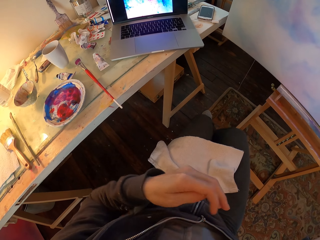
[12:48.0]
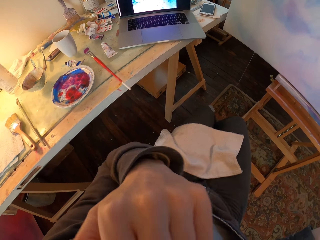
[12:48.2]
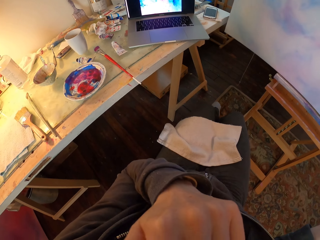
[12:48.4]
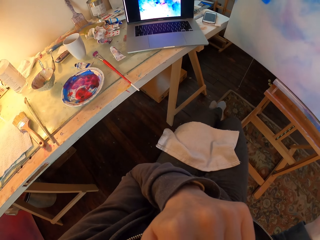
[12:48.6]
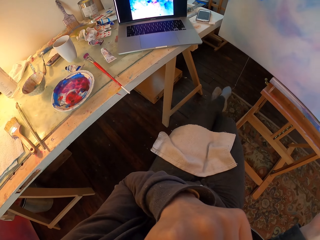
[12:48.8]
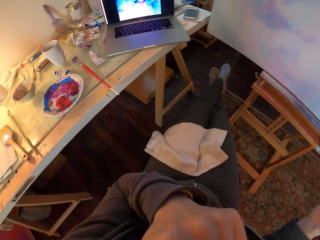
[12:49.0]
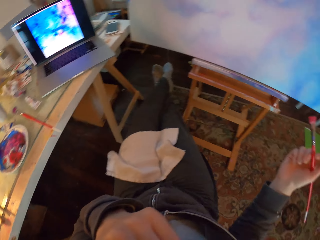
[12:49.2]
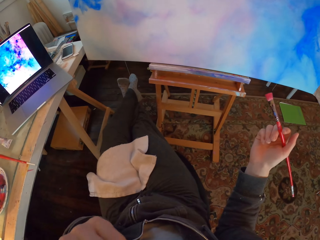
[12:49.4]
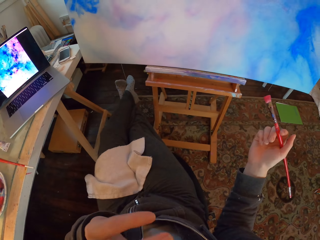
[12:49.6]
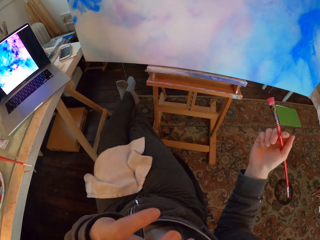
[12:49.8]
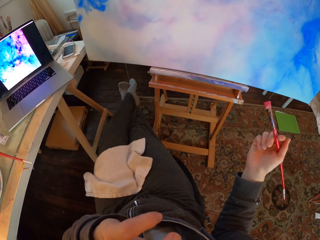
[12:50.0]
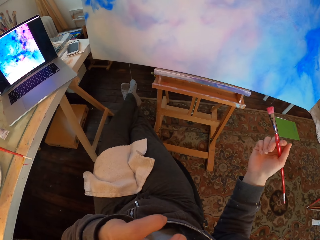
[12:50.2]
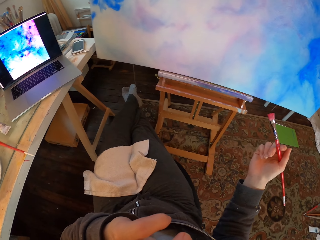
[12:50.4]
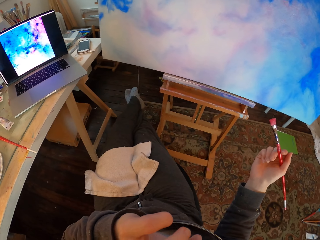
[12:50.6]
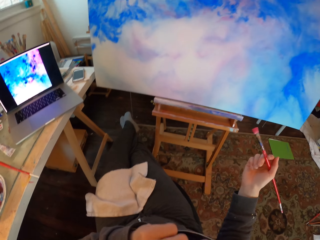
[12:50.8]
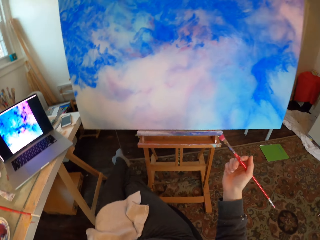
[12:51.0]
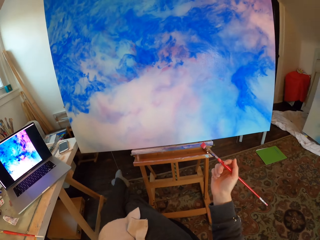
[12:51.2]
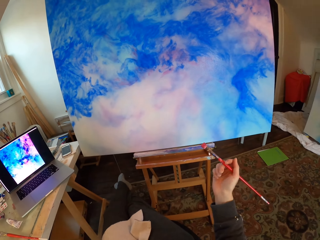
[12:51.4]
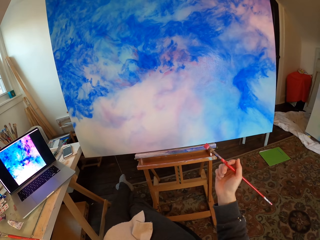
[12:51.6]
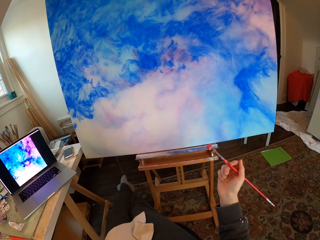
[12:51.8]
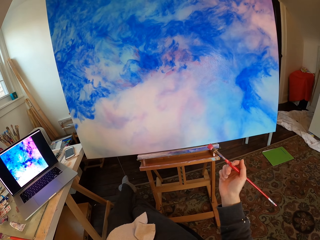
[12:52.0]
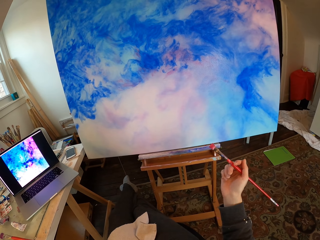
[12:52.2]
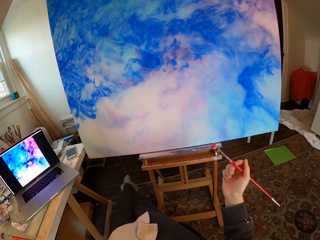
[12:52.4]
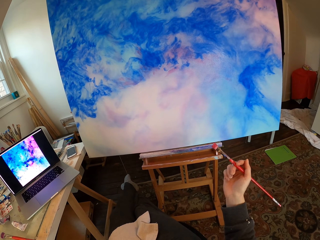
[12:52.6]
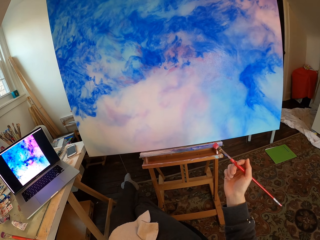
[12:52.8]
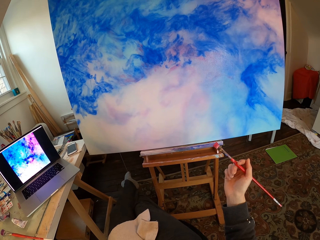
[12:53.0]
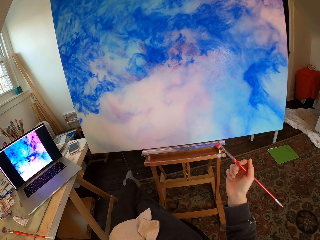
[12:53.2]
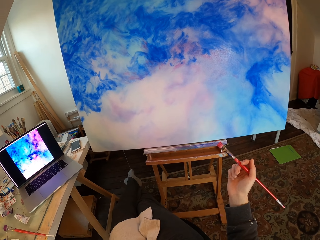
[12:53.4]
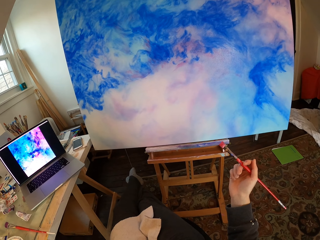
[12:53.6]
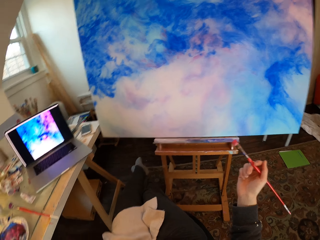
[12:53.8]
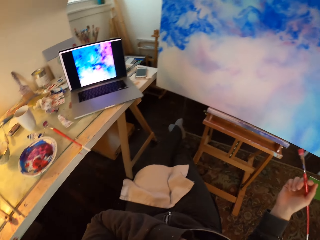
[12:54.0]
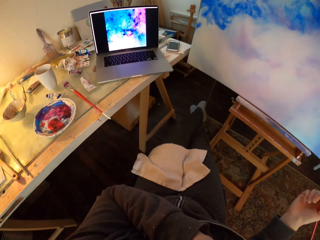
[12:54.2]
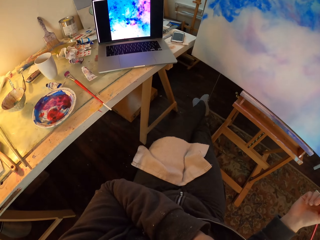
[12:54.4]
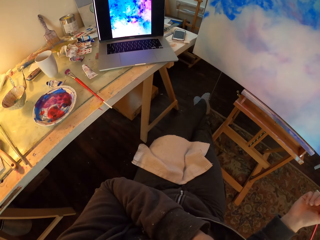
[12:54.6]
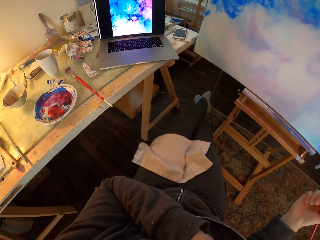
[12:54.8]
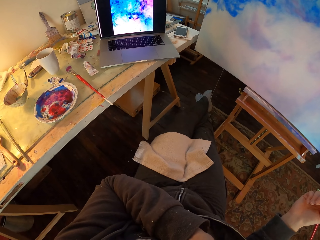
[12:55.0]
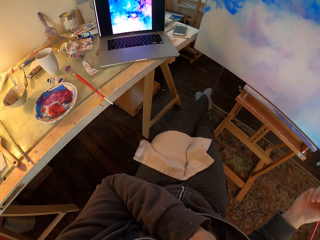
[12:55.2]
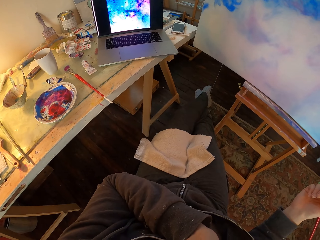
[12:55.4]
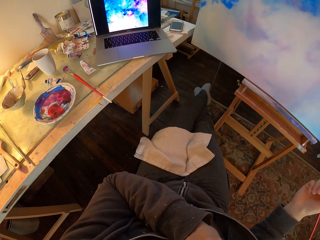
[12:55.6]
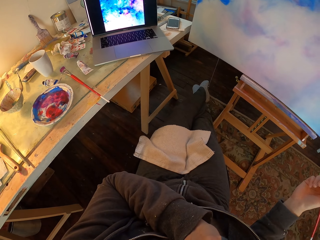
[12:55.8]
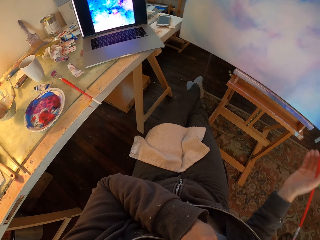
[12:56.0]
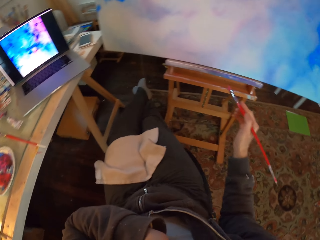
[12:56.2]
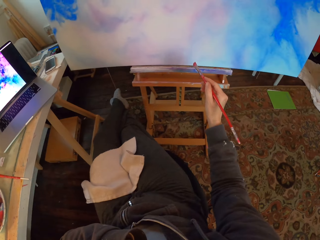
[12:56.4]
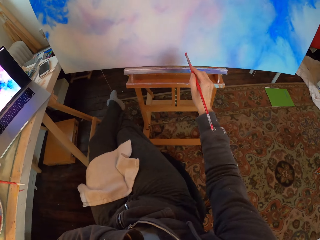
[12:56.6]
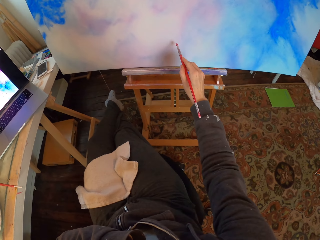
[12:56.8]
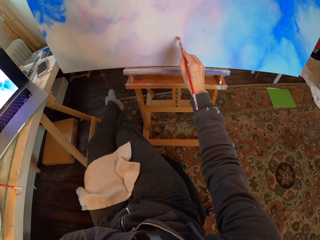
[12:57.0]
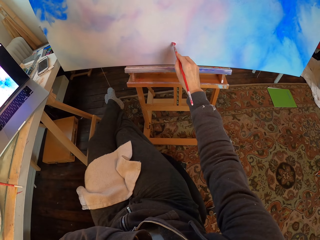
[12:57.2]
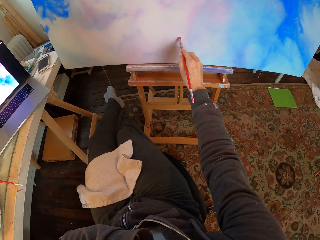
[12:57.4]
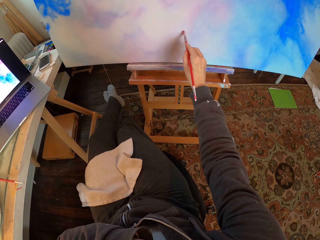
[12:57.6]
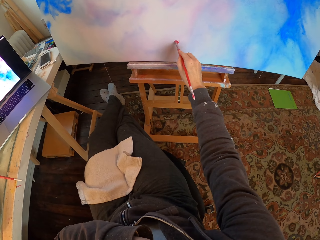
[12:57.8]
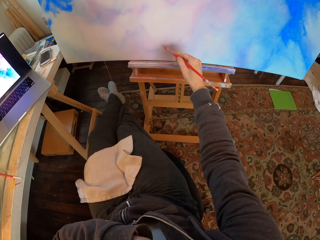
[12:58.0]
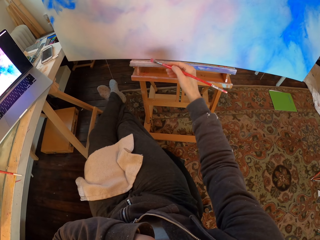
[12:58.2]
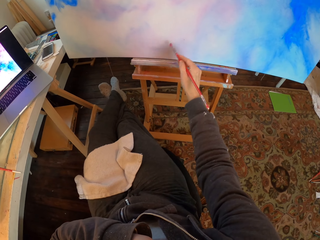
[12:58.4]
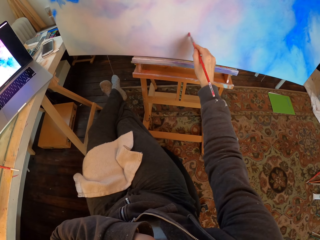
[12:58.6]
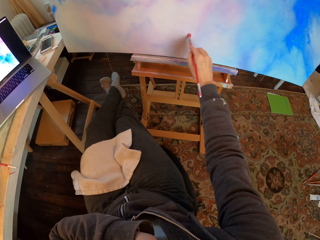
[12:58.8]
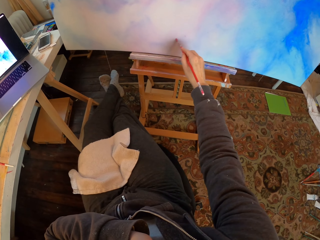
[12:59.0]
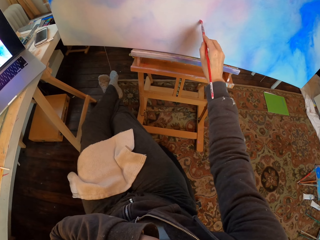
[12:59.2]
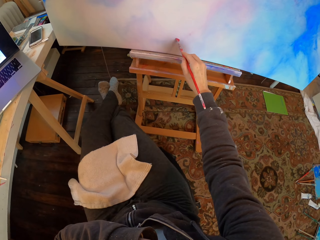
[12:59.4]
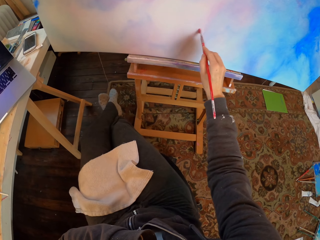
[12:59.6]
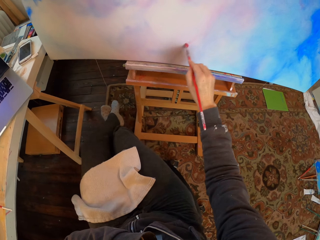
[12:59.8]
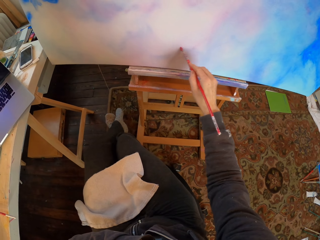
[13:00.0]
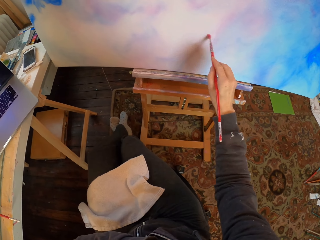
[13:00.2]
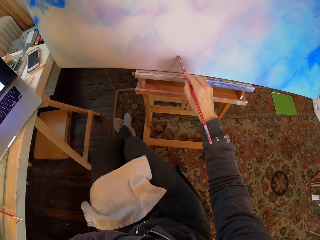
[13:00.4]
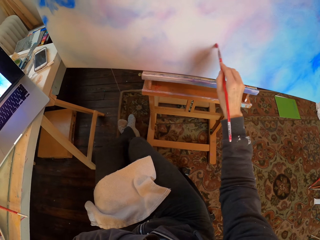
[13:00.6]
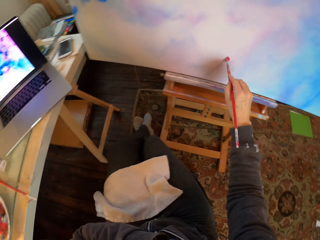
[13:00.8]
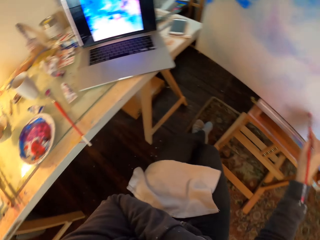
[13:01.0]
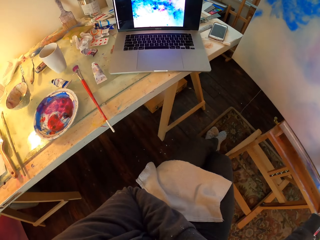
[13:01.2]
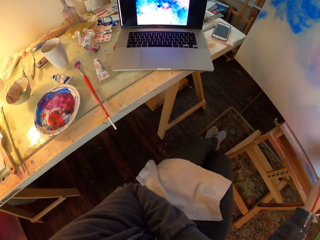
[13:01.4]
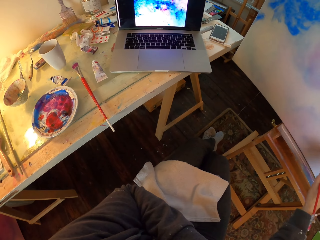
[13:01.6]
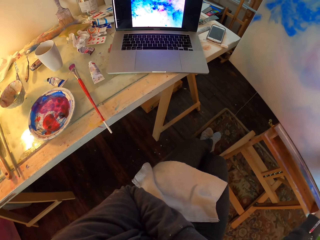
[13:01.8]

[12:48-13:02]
The camera wearer looks at the painting. They paint.

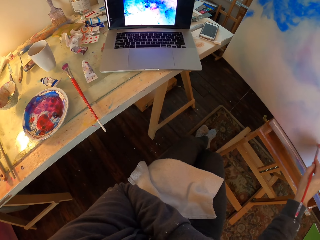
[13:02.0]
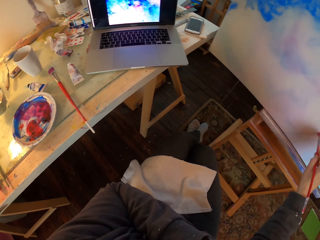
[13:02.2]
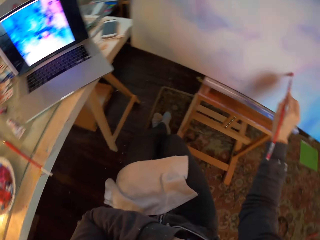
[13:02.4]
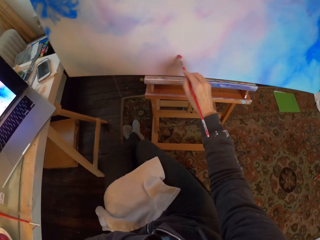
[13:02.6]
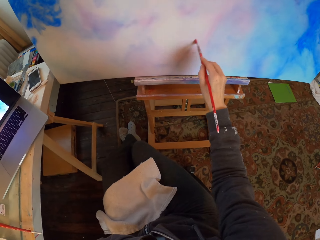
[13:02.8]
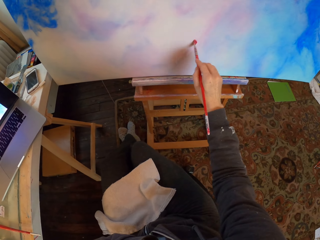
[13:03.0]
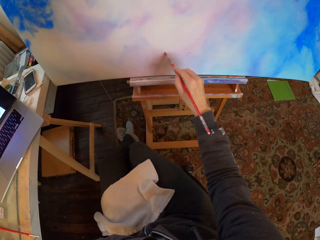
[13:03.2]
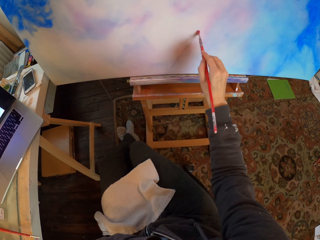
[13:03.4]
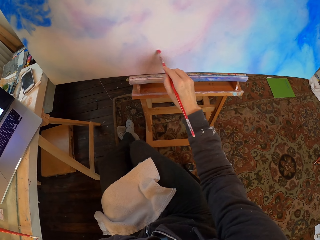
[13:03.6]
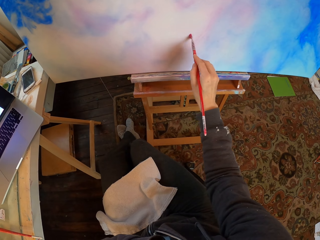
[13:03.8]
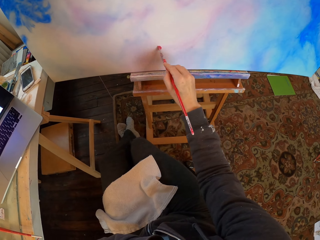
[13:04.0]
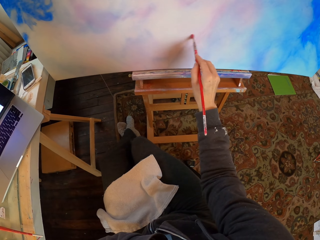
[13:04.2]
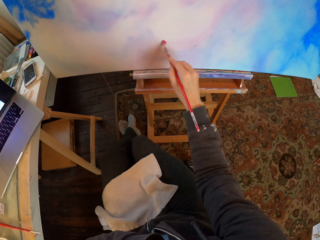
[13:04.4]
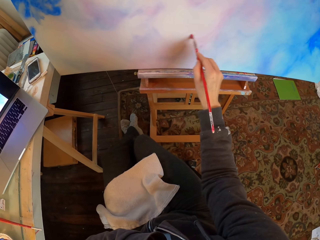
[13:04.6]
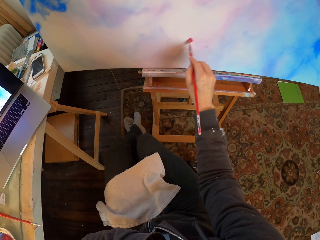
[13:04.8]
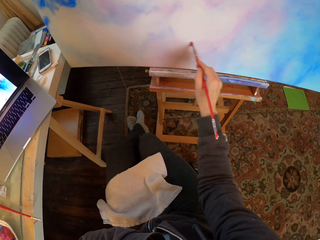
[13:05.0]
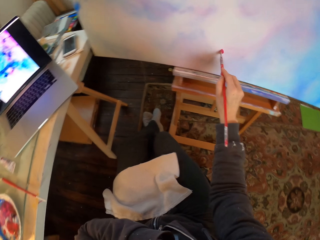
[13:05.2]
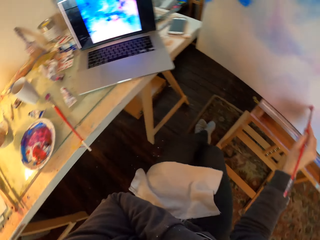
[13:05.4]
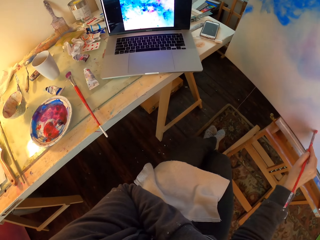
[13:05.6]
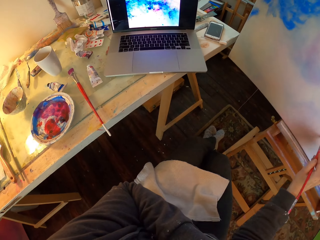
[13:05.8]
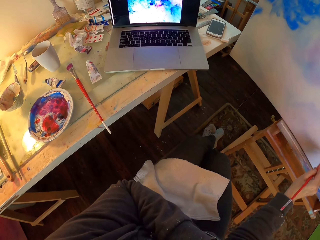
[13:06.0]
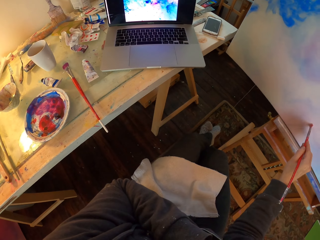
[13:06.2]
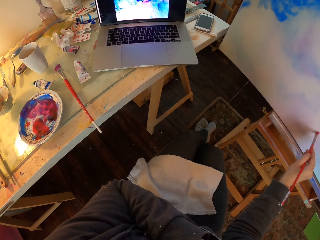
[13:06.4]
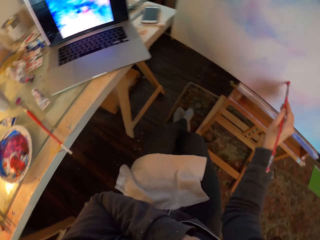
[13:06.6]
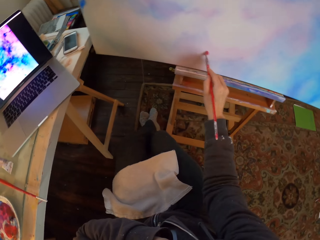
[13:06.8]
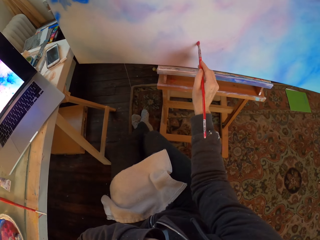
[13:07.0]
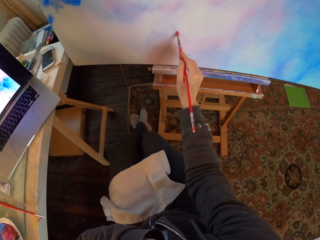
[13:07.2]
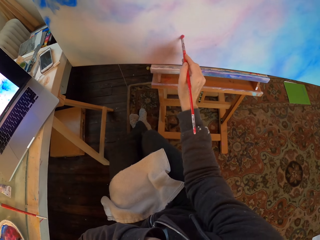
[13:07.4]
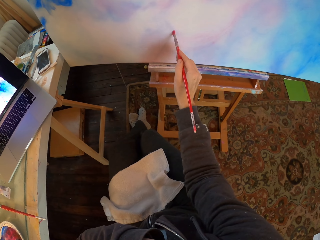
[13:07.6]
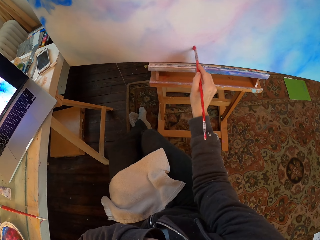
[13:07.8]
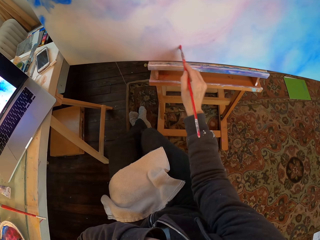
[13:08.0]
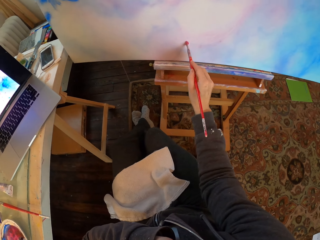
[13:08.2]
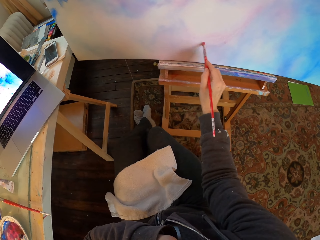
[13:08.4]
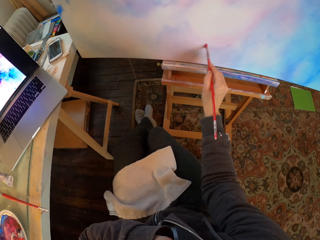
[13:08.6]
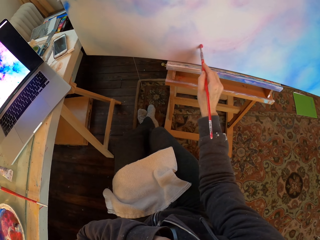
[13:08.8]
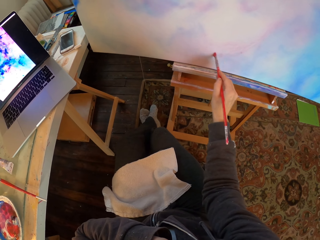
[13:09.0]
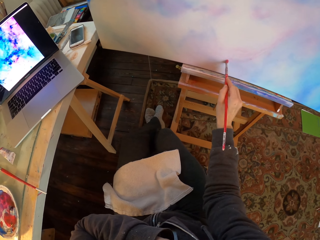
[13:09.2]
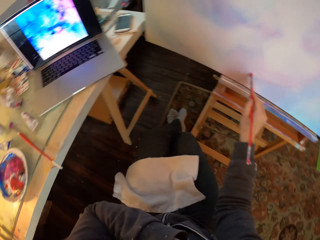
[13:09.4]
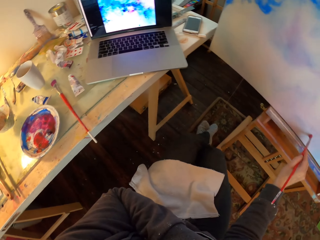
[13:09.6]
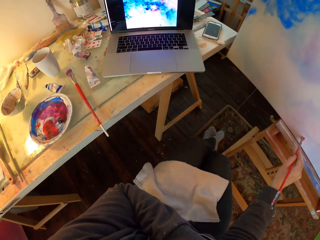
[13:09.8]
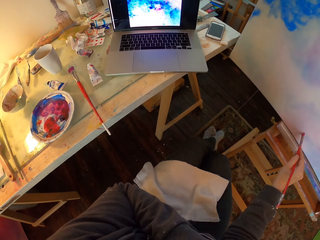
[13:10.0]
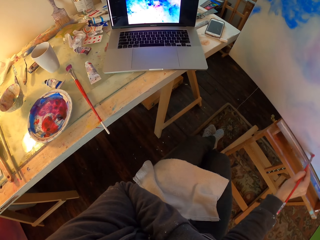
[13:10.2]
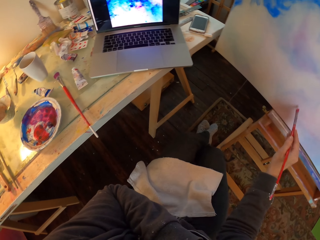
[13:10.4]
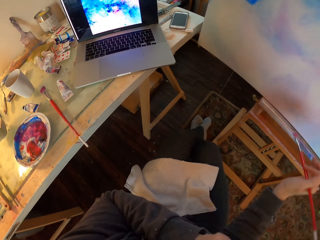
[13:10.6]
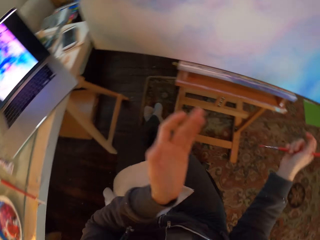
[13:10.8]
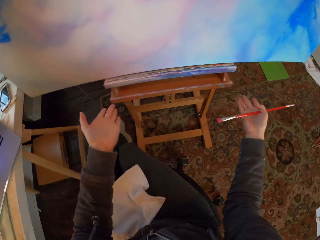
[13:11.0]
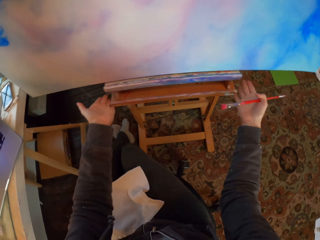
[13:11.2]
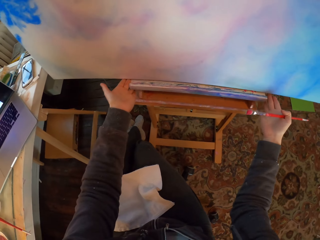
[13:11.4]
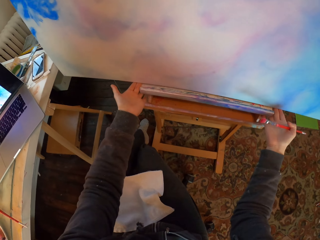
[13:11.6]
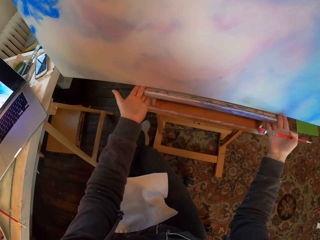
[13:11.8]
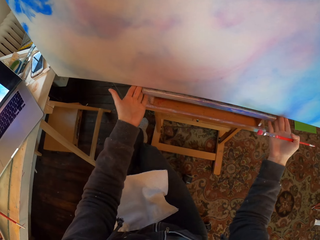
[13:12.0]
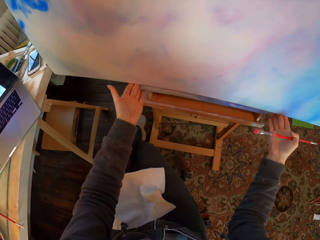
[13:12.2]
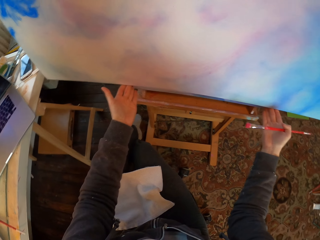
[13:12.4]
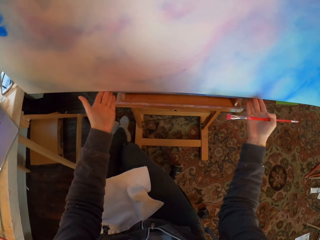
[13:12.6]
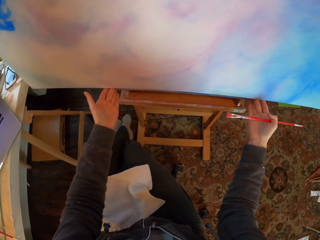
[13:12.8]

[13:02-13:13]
The camera wearer drags the painting.
